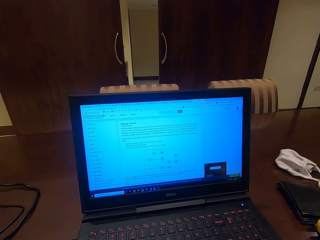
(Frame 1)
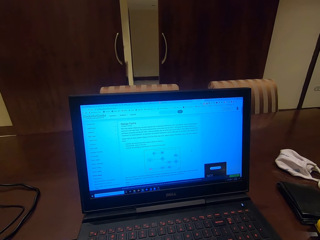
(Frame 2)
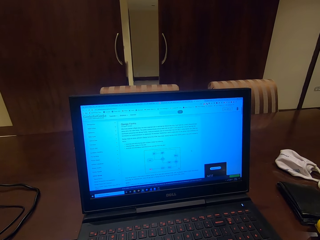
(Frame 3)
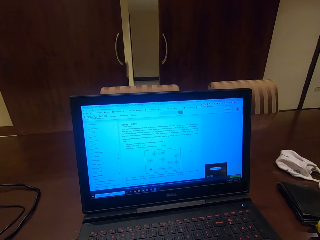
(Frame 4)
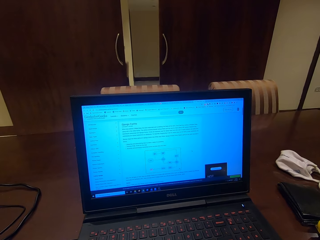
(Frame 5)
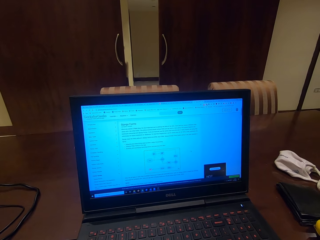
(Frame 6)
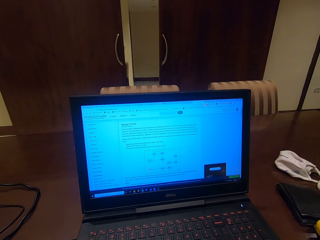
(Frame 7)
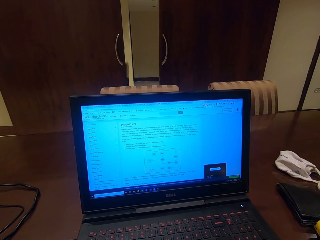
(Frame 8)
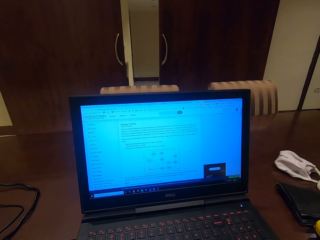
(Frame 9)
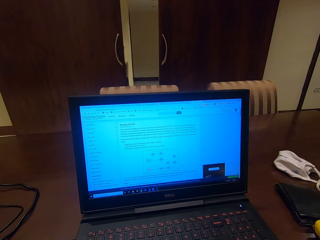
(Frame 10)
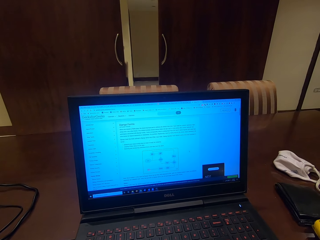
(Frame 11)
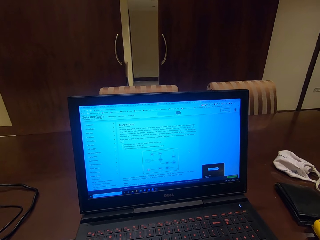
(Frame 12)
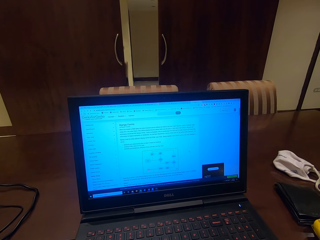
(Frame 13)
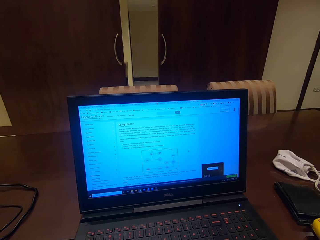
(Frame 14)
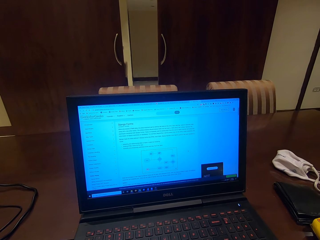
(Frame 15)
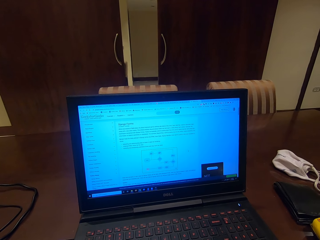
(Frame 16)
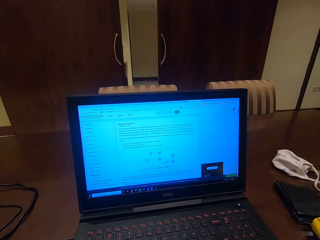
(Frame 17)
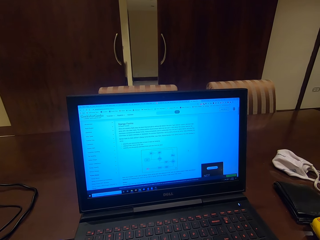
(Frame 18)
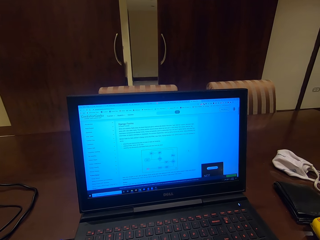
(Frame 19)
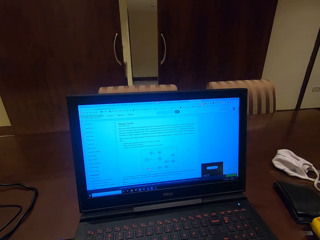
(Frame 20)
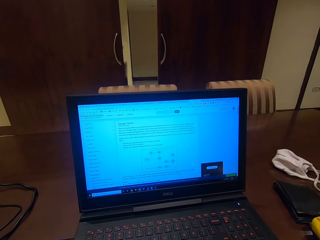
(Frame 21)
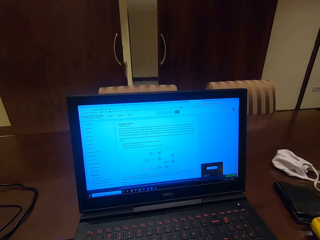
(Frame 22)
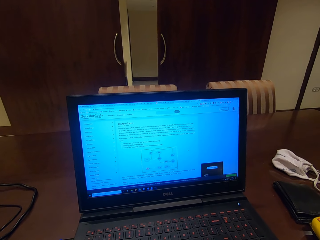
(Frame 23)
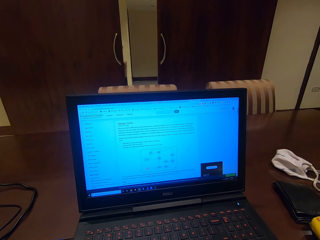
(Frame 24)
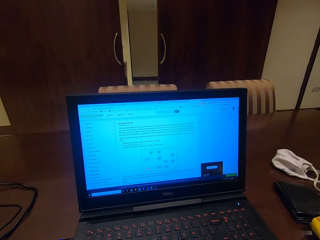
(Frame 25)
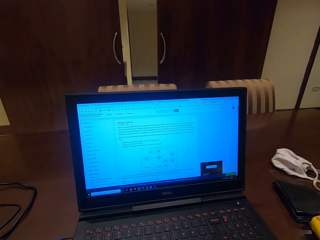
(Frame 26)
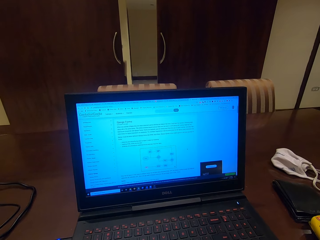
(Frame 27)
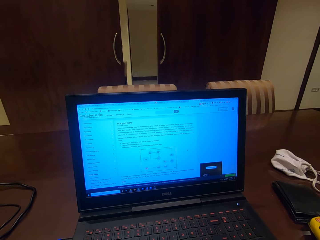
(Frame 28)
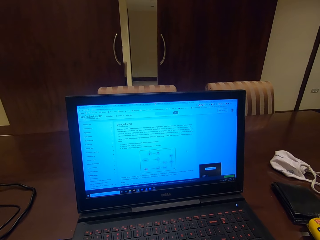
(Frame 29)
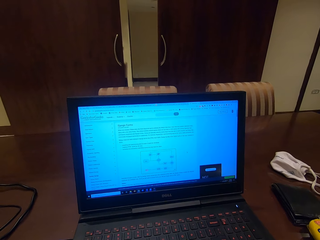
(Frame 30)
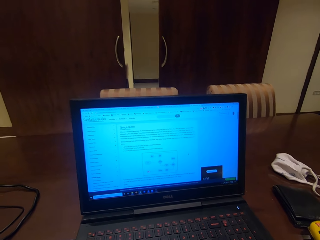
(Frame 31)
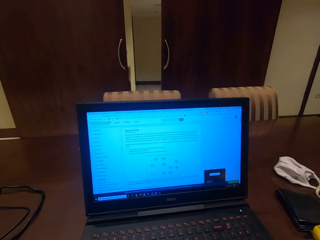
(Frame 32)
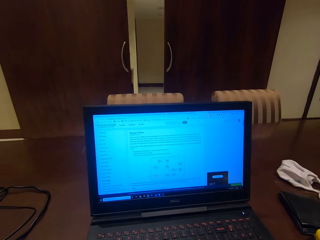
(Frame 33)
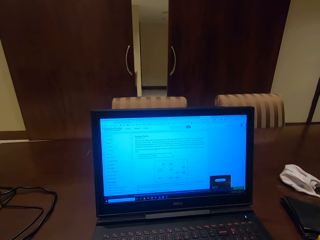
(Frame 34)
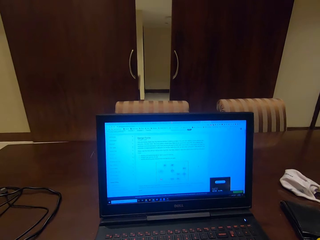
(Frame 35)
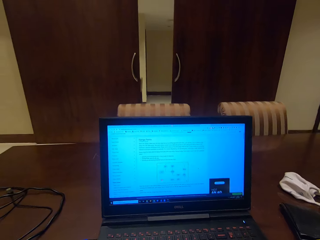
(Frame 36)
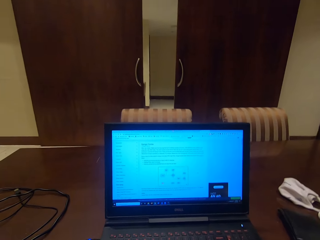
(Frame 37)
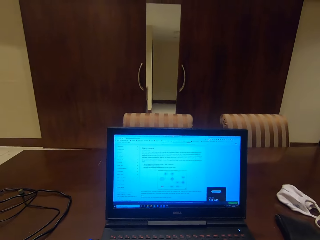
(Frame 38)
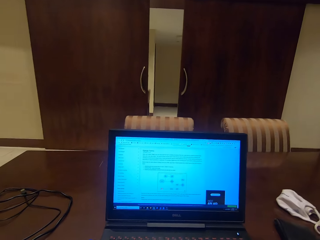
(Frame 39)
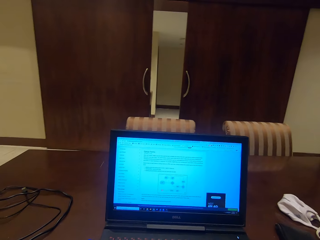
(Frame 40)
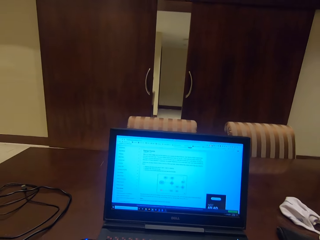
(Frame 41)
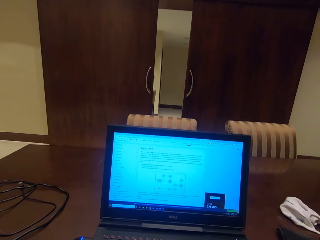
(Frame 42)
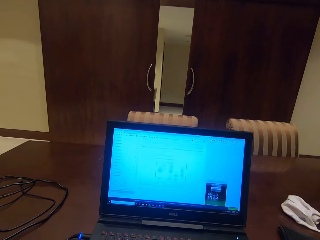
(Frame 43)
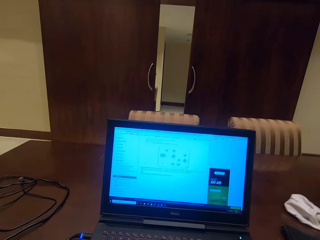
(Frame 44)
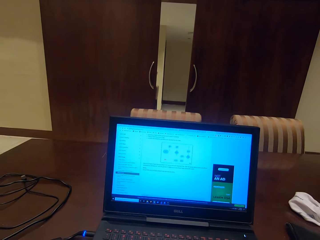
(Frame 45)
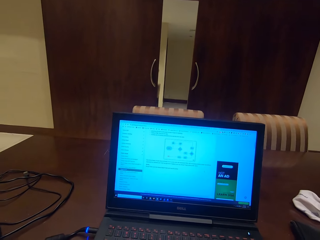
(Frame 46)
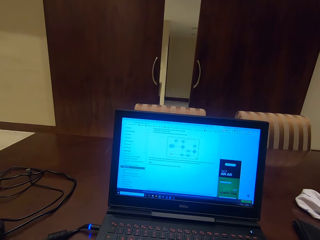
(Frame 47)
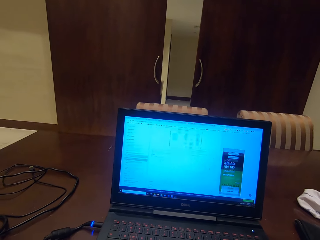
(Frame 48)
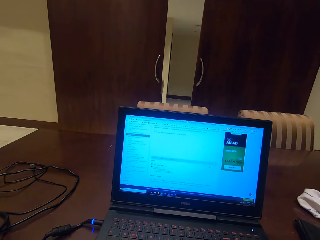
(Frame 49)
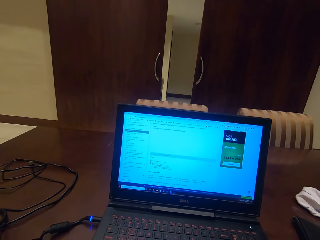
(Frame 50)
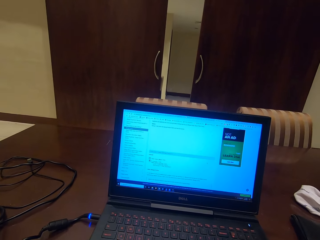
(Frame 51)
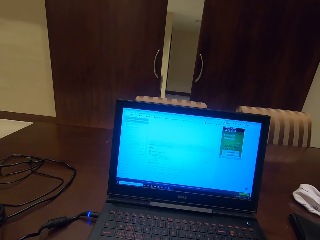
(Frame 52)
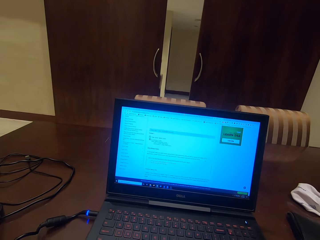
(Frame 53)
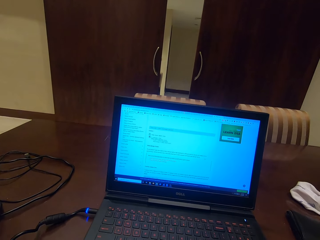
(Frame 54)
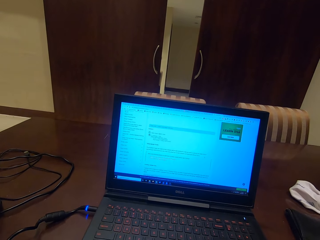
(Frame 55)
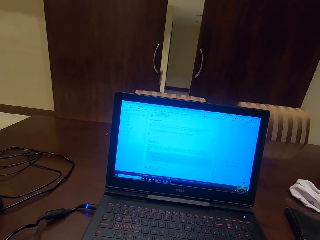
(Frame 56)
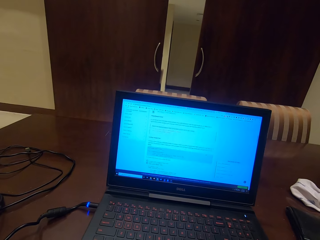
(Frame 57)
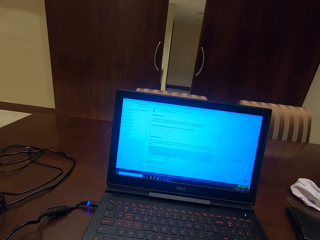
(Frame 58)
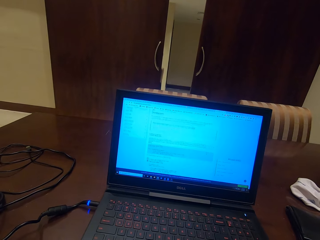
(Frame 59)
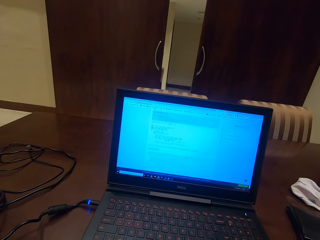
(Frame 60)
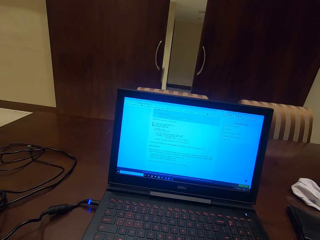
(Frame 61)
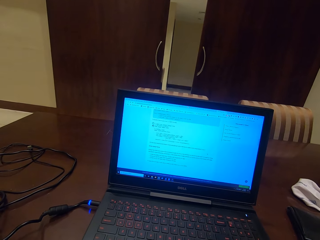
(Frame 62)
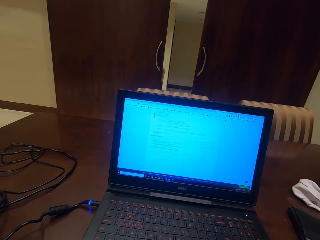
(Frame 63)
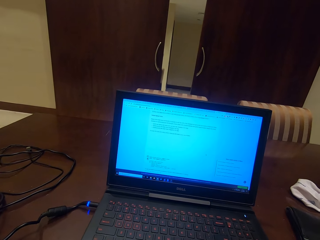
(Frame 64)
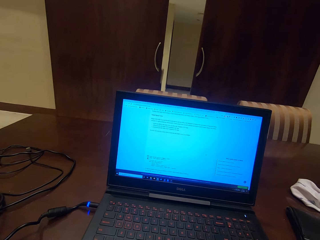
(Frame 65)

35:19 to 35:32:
The camera wearer scrolls on the laptop.

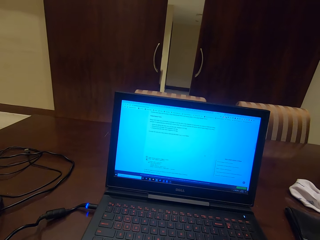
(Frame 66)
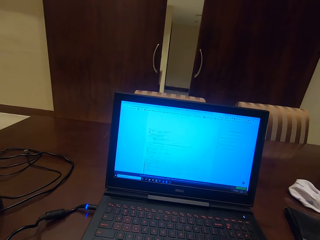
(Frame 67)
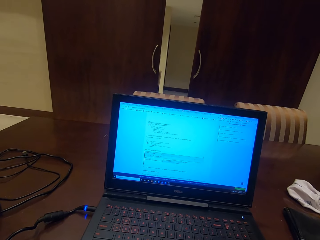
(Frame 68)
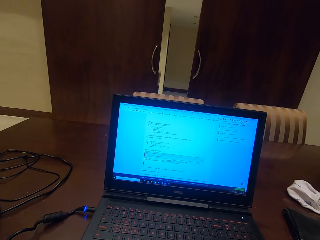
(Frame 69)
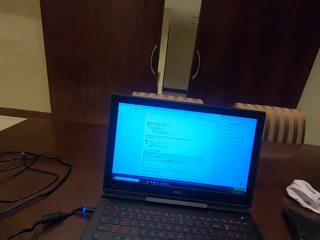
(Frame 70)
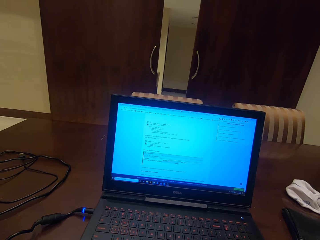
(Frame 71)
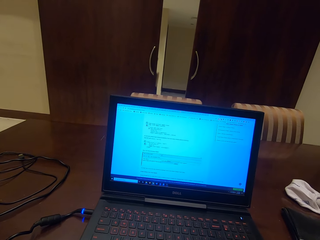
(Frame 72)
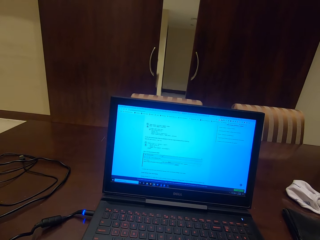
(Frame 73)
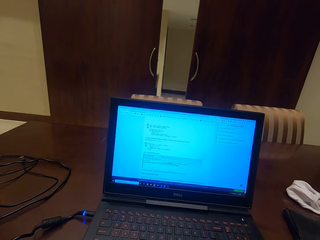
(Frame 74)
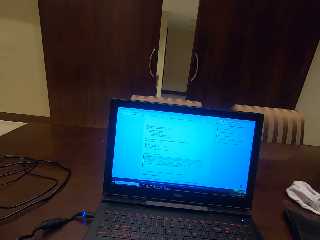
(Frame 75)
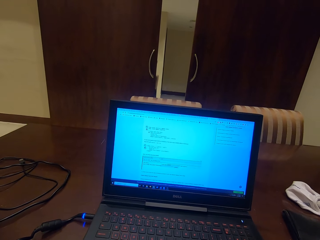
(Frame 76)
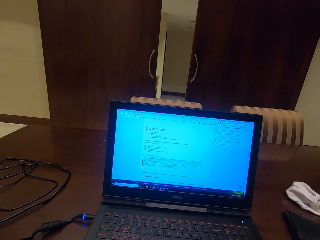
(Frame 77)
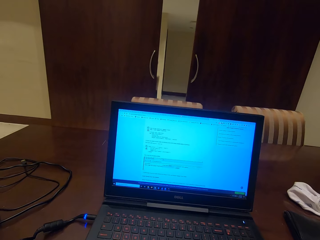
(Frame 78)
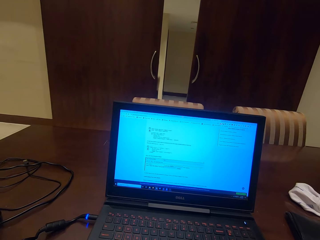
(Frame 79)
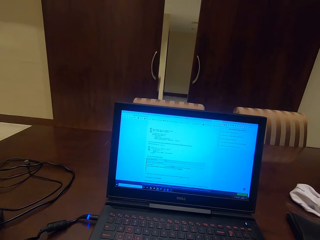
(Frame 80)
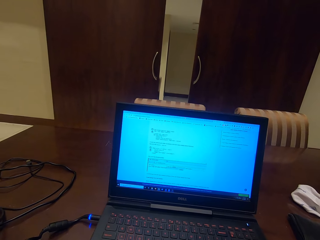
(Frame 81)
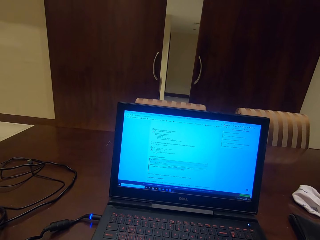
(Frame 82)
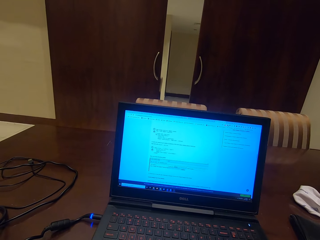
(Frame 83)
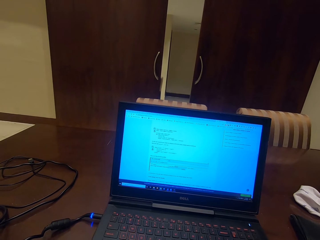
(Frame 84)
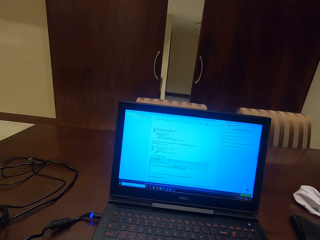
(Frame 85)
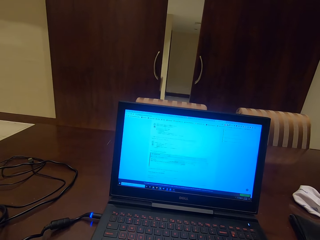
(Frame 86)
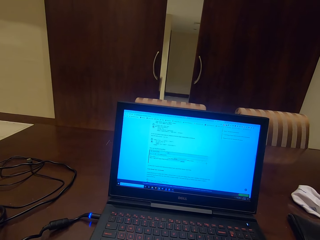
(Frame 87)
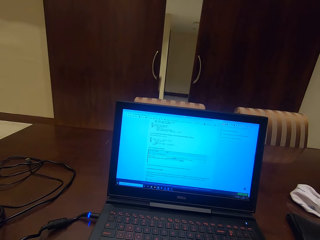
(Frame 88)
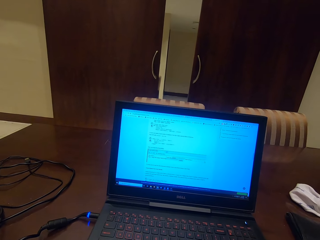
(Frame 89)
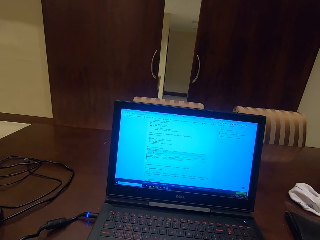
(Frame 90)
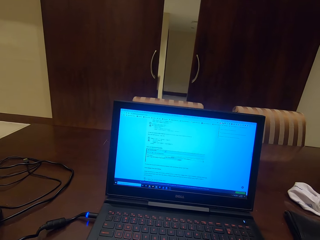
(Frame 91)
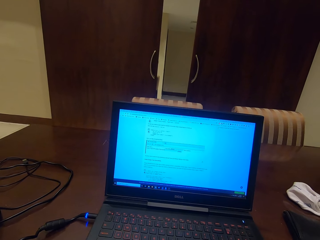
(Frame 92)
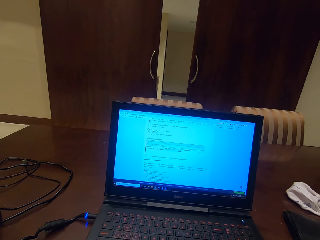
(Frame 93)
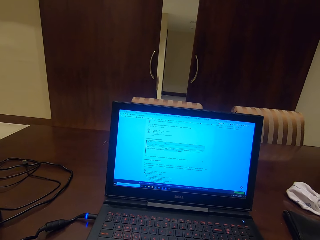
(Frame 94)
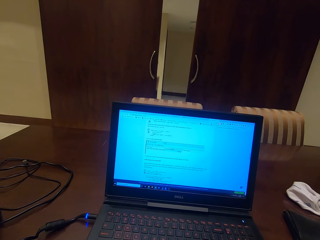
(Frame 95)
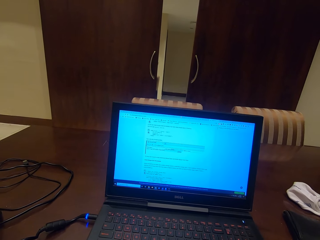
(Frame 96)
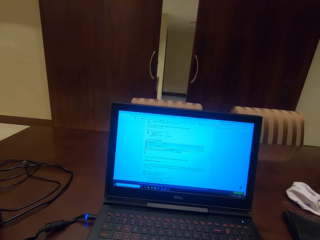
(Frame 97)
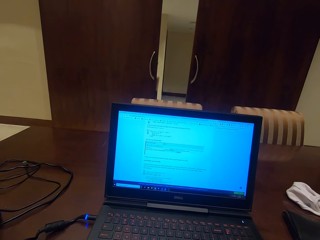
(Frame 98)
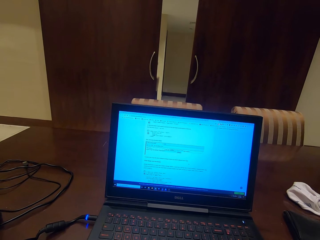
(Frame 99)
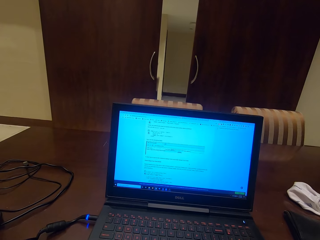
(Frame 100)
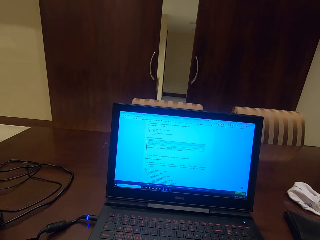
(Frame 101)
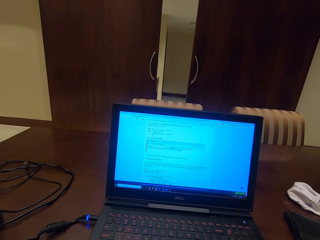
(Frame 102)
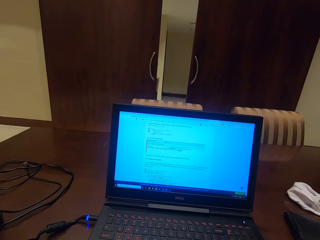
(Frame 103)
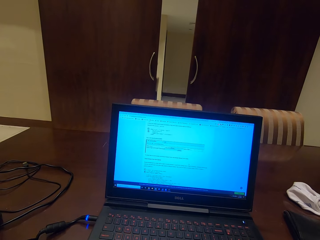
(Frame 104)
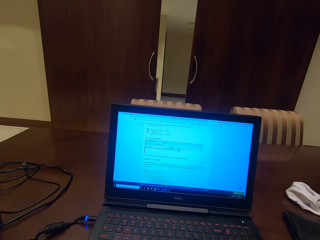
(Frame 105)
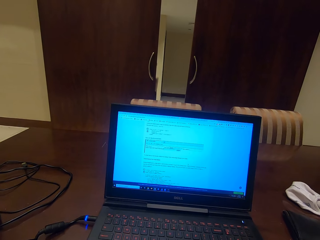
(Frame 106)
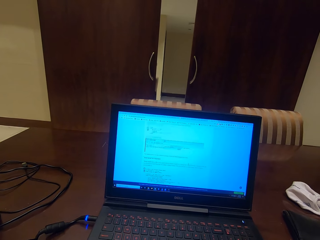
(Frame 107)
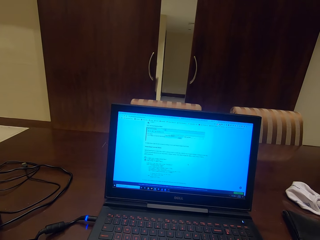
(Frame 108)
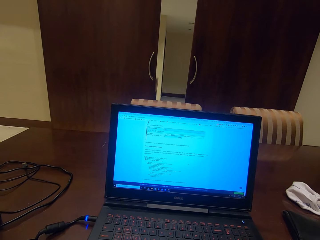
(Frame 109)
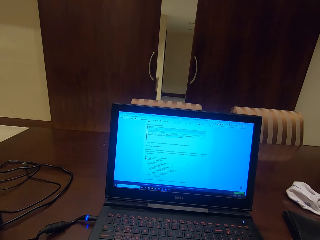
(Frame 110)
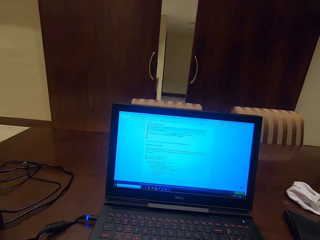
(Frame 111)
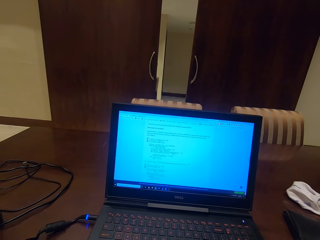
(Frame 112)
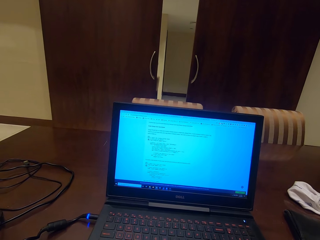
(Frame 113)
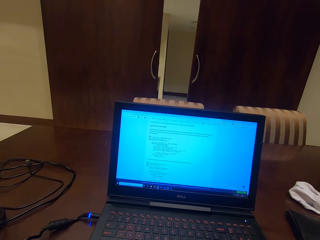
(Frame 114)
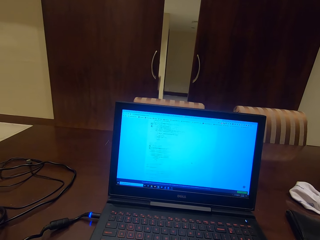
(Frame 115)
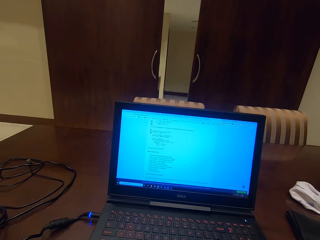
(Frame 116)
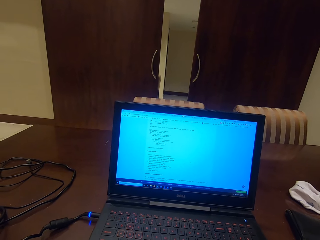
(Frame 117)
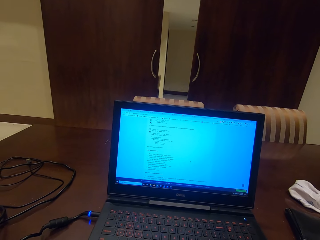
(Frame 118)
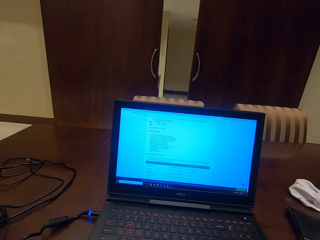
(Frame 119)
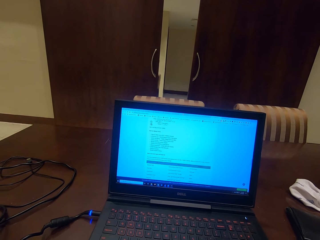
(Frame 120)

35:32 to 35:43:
The camera wearer reads on the laptop. They scroll on the laptop.
